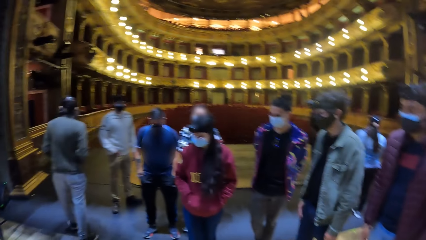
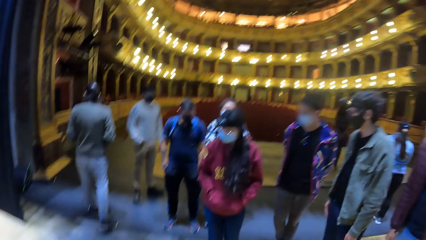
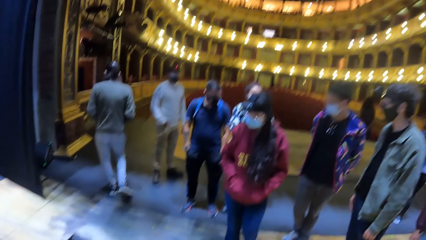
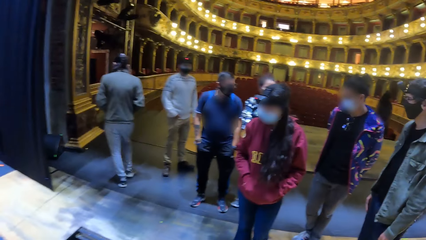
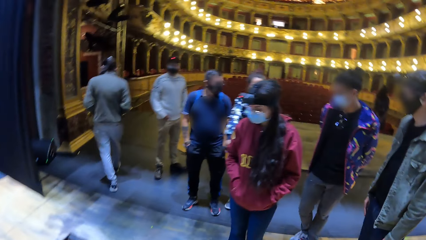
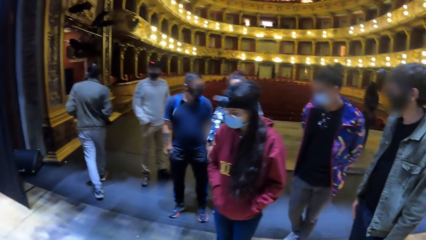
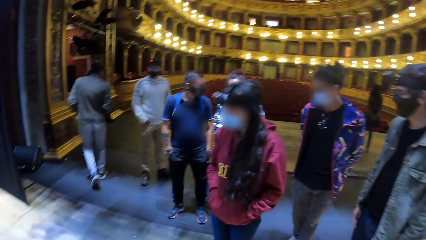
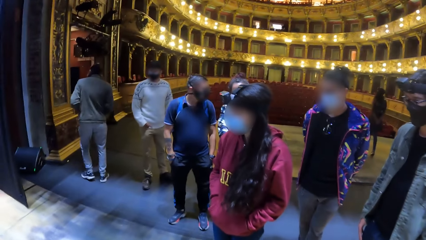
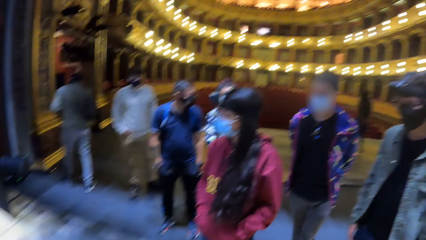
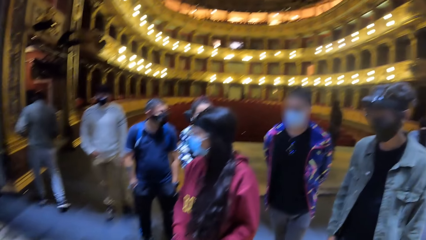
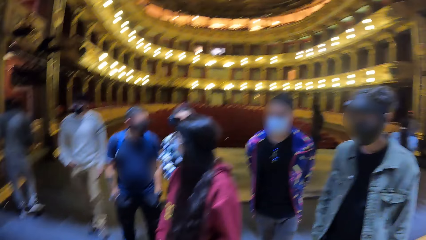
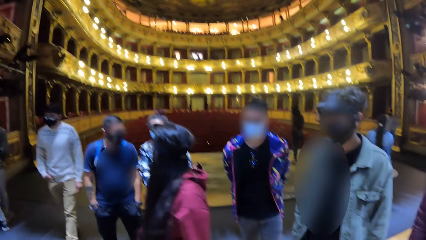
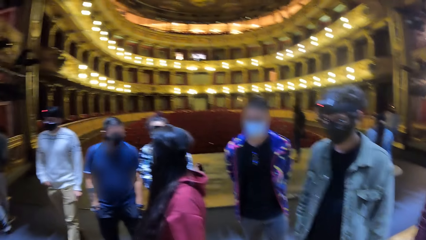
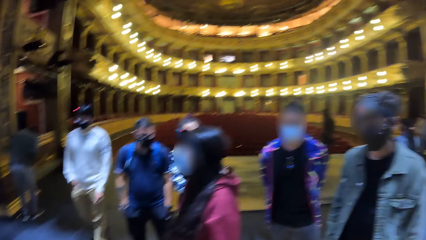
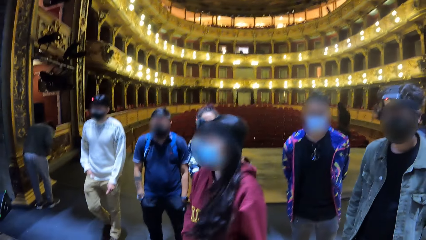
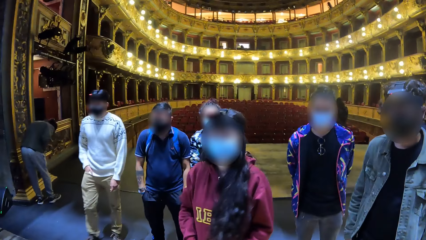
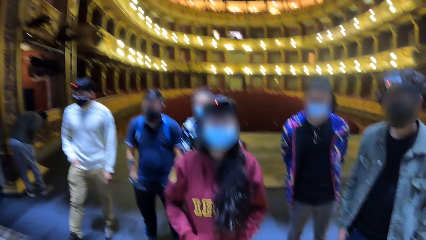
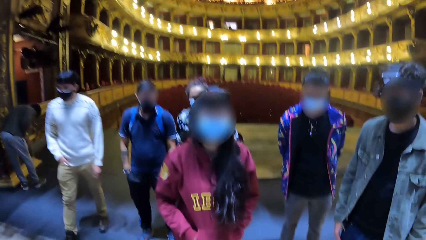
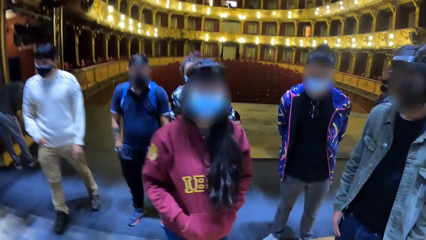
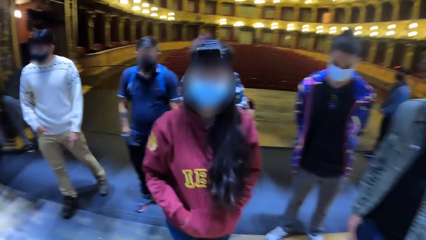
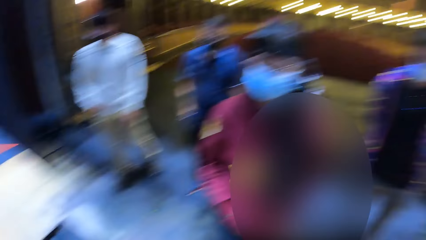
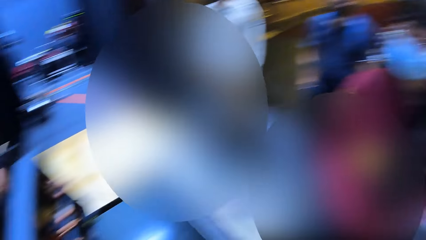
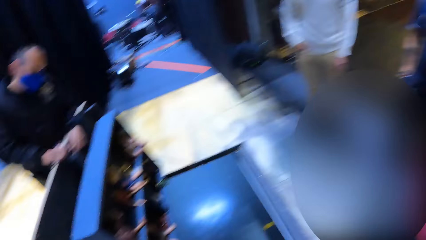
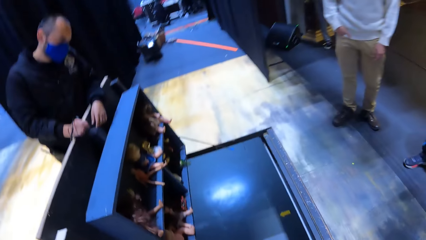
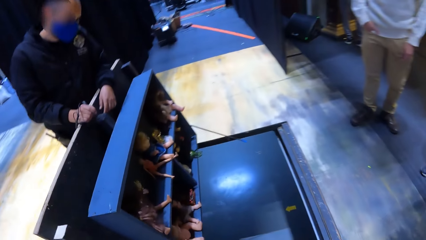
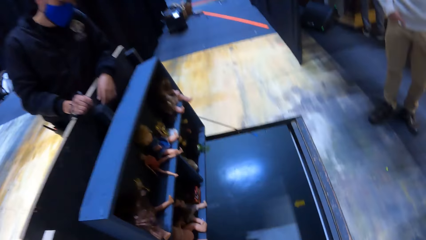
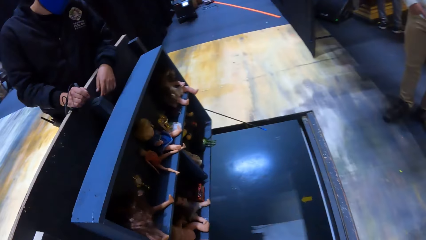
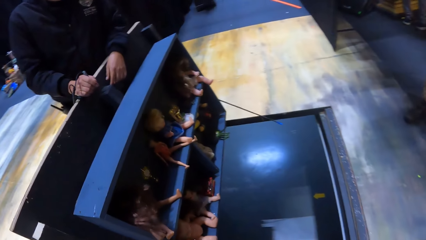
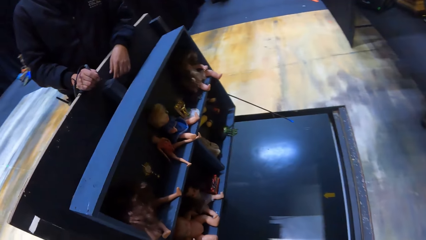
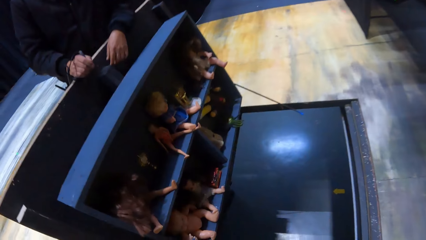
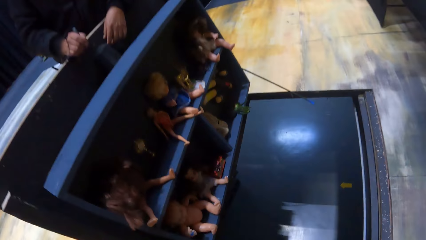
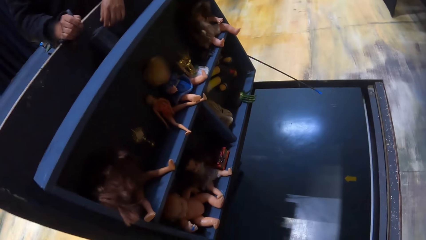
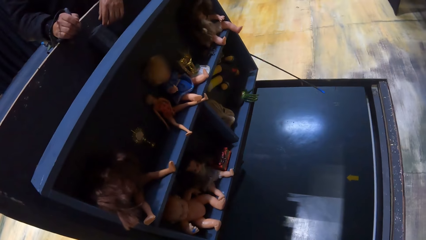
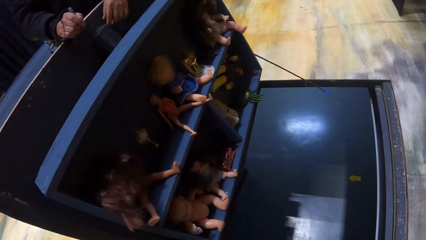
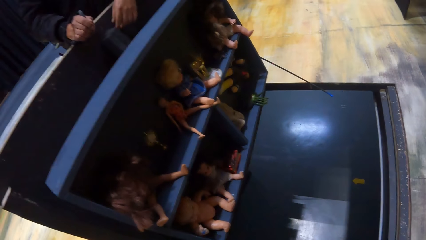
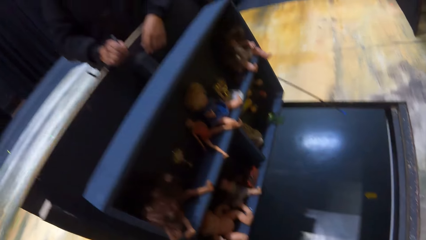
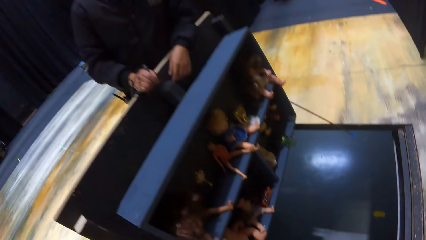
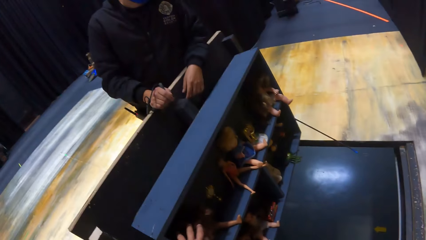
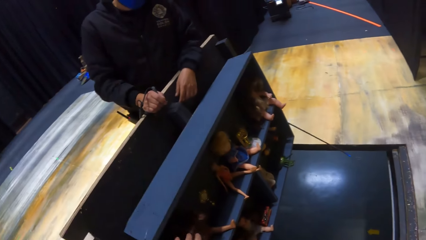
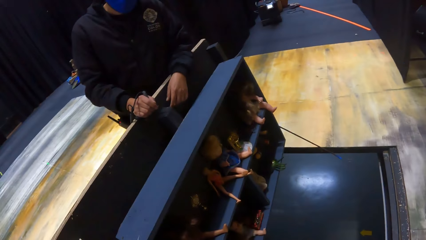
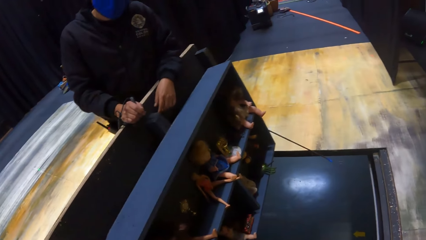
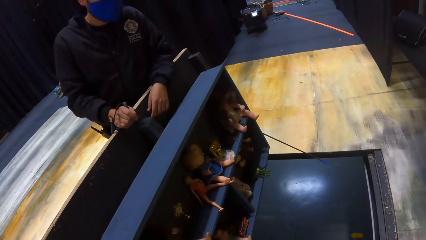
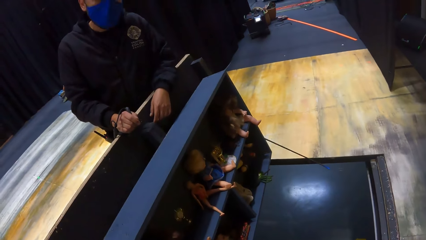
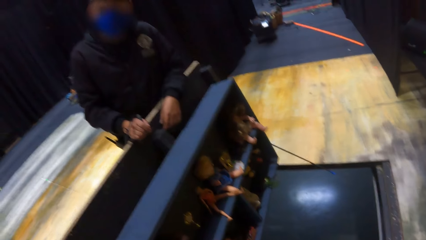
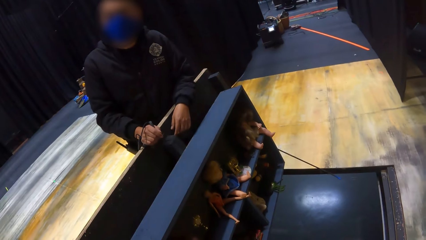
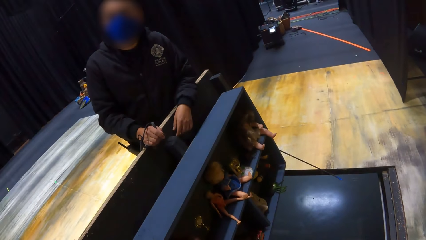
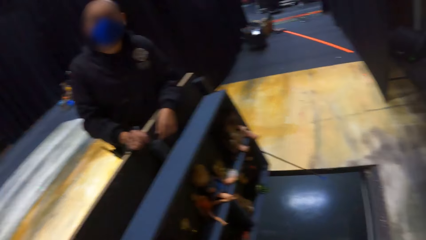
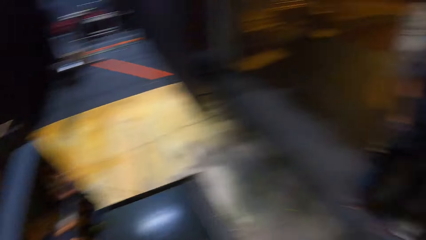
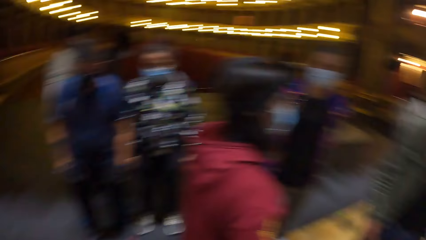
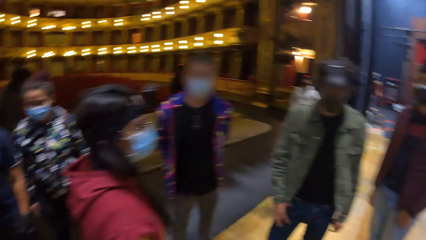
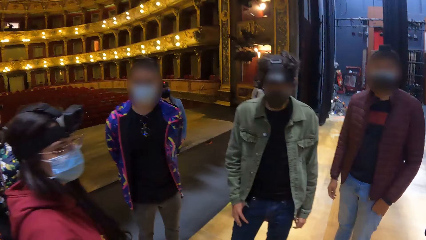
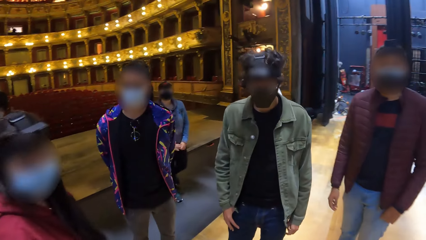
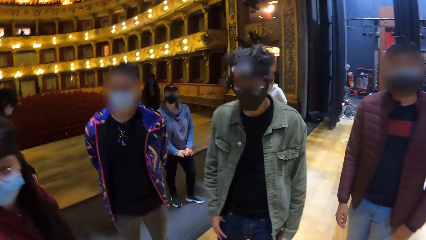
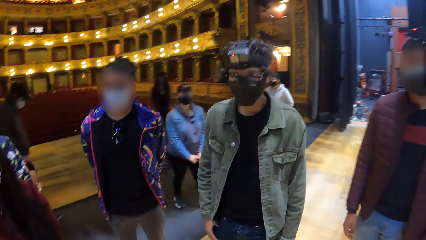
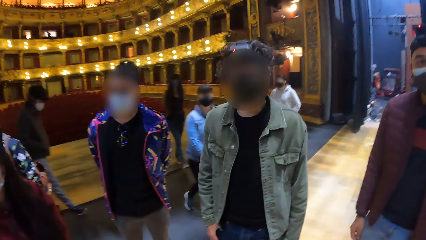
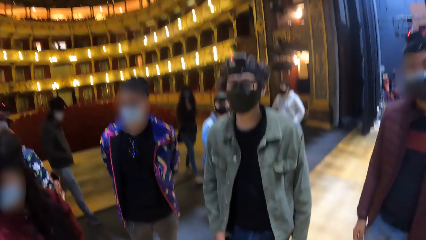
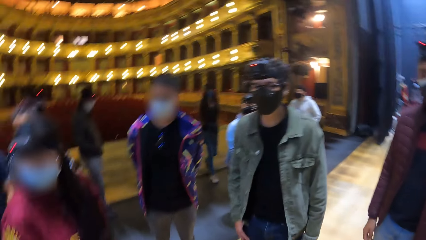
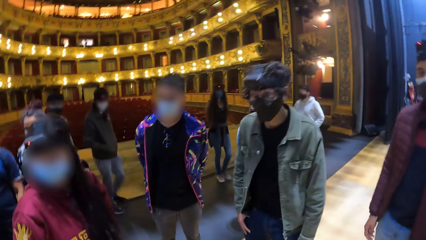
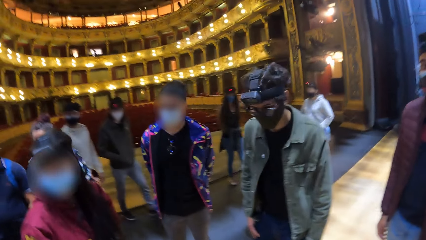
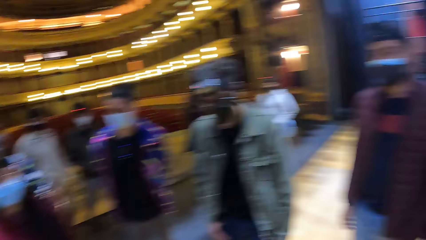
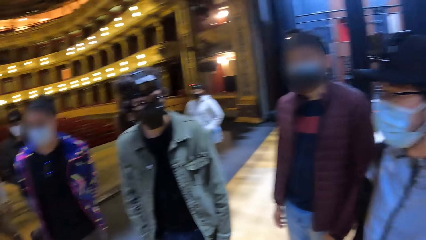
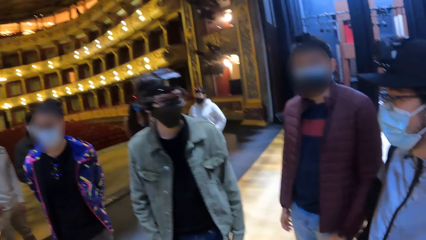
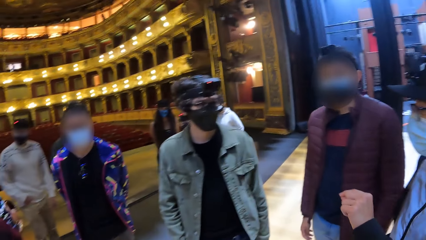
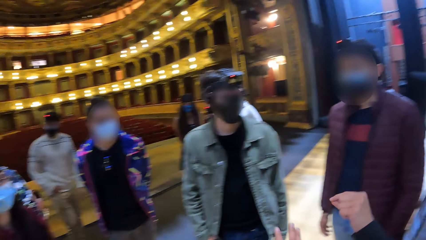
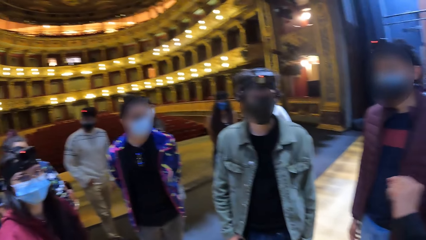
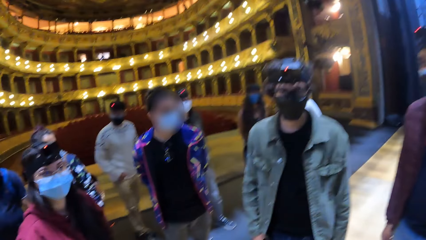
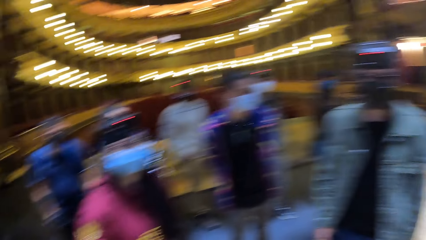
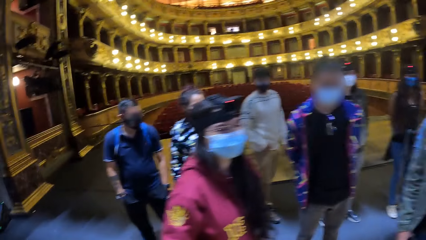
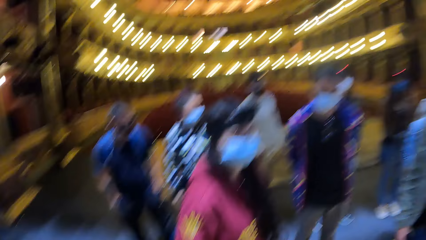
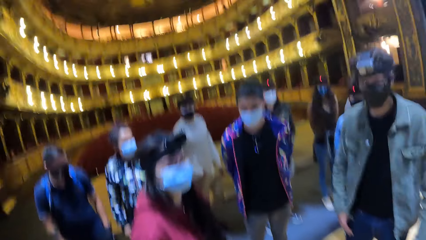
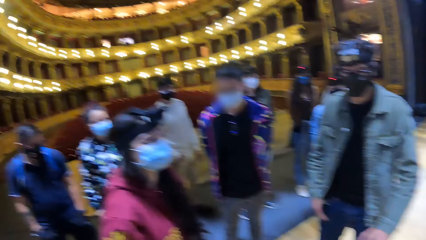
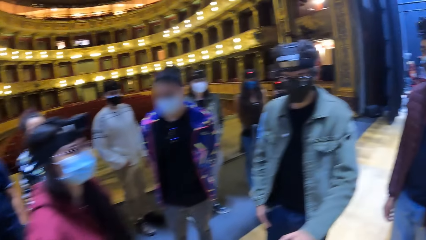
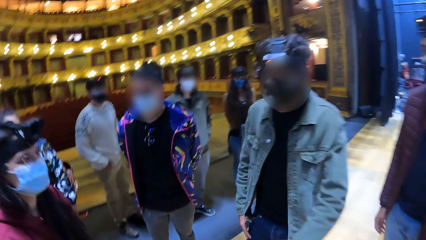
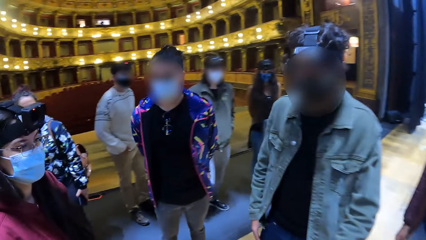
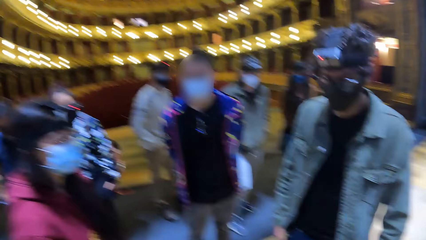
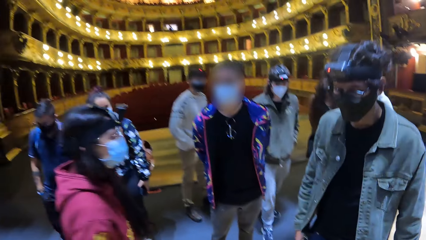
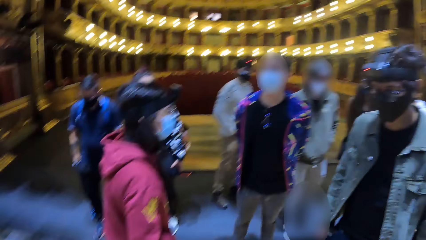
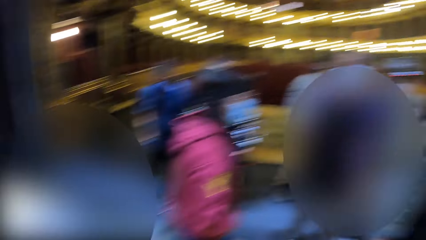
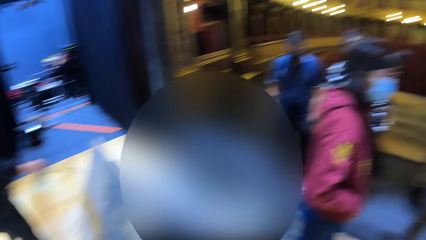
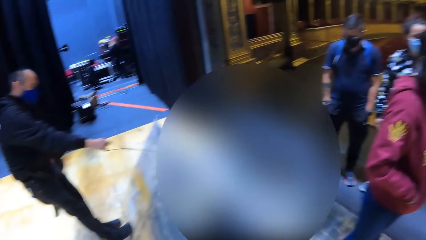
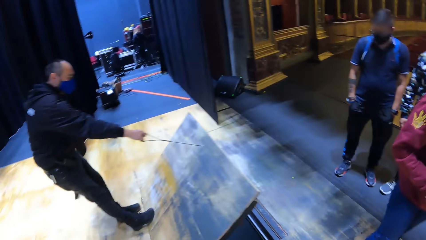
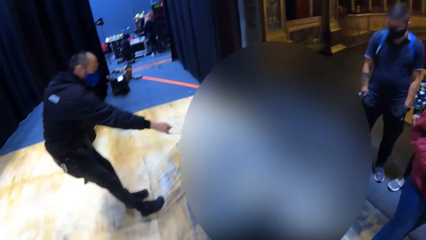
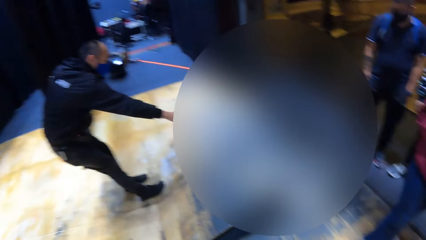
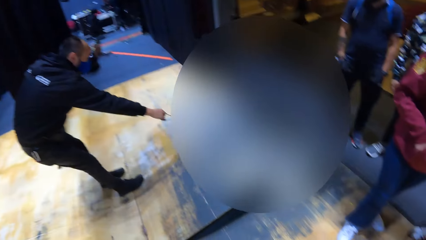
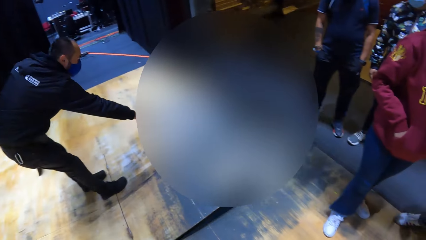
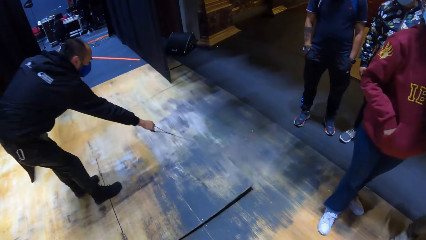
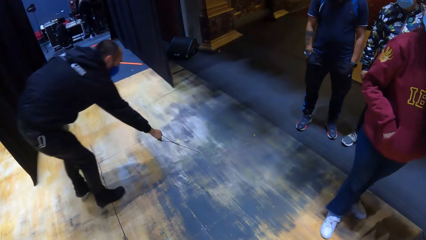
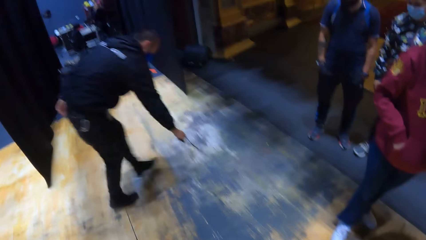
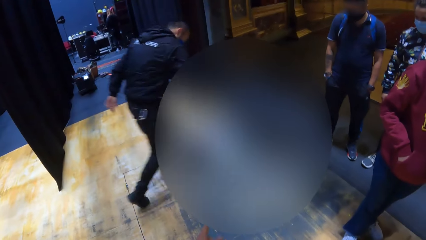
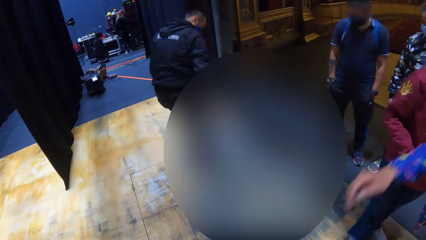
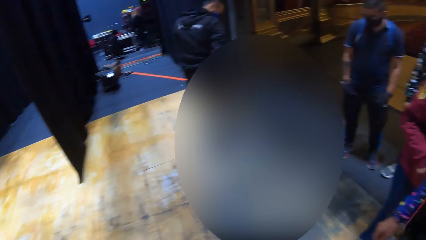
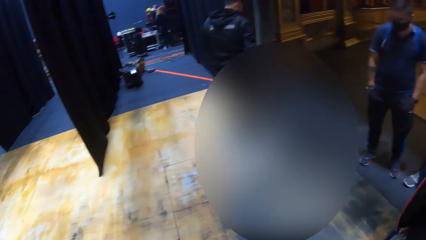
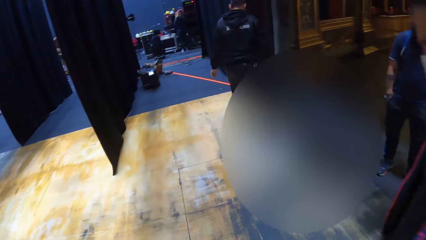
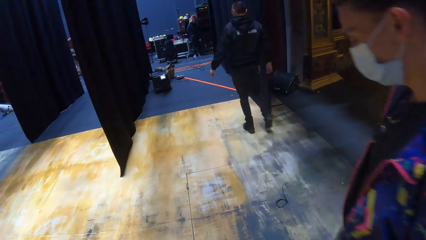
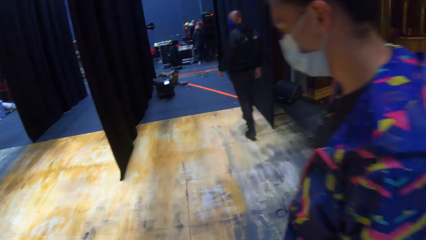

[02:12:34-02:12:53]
A woman stands forward. The camera wearer looks down in the box. They interact with the man. They turn to the colleagues. They interact with friends. The man closes an underground channel with his right hand. The camera wearer looks around.
